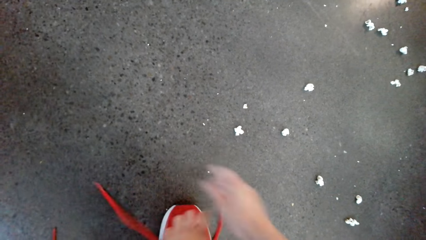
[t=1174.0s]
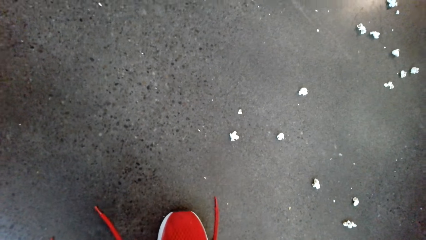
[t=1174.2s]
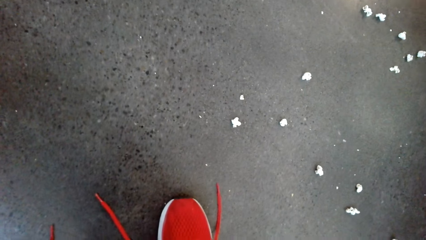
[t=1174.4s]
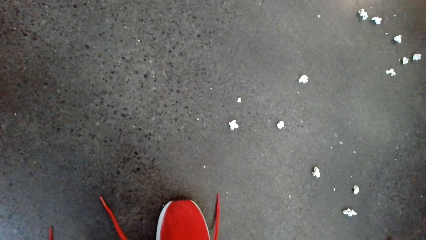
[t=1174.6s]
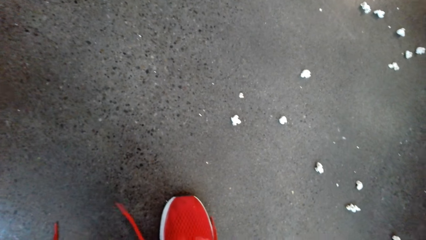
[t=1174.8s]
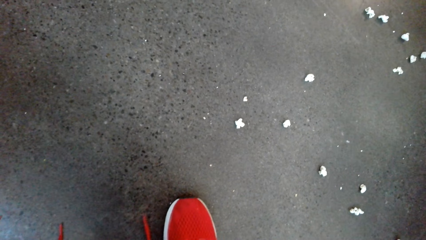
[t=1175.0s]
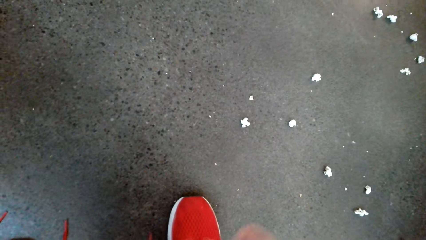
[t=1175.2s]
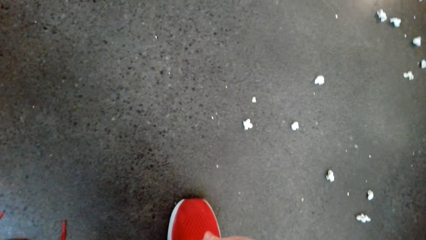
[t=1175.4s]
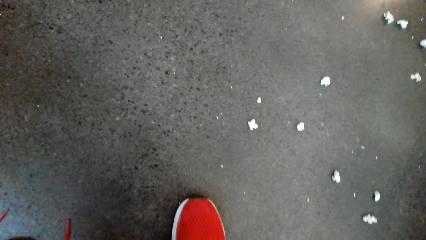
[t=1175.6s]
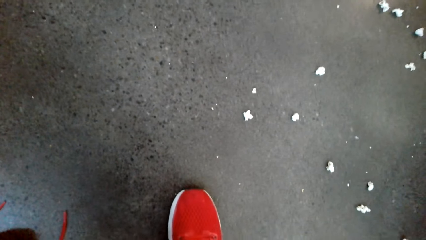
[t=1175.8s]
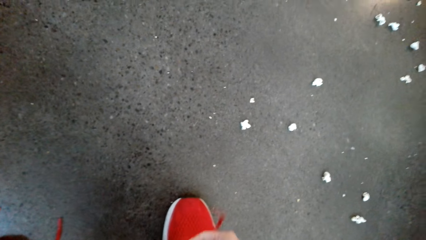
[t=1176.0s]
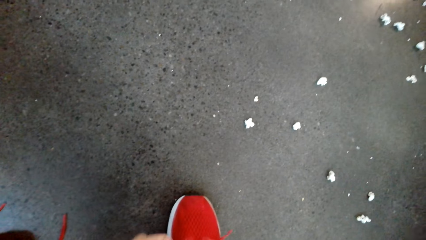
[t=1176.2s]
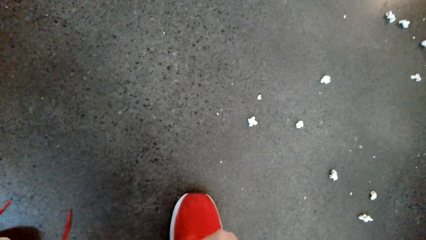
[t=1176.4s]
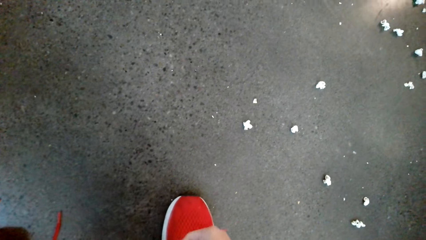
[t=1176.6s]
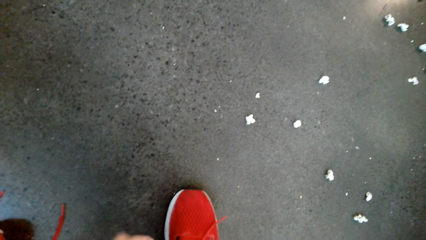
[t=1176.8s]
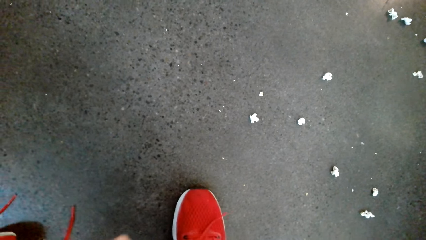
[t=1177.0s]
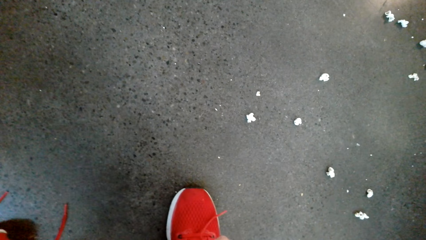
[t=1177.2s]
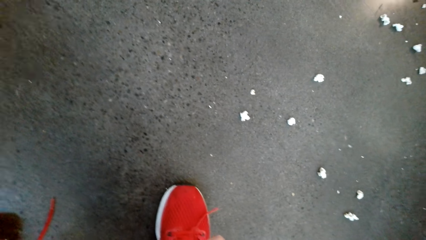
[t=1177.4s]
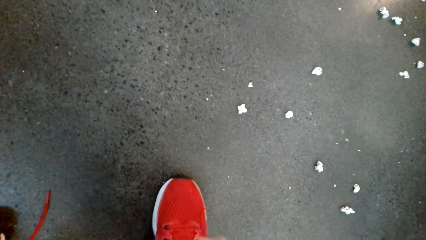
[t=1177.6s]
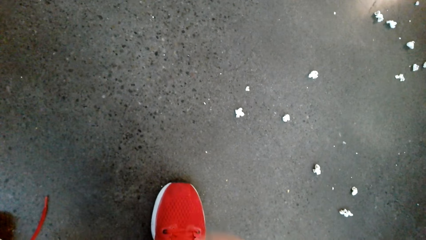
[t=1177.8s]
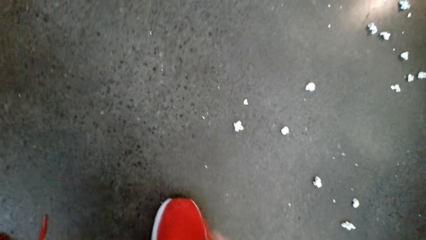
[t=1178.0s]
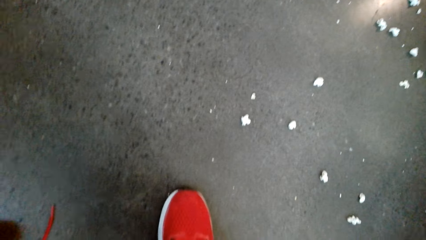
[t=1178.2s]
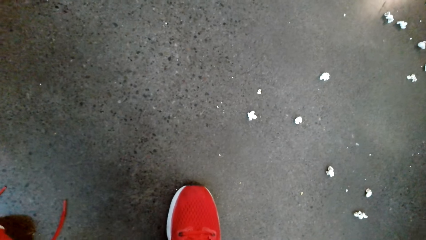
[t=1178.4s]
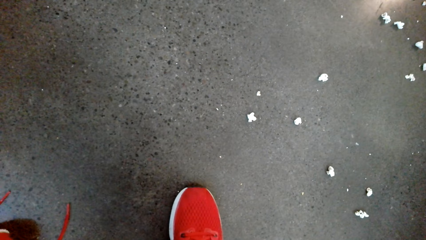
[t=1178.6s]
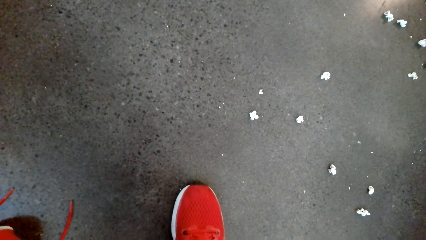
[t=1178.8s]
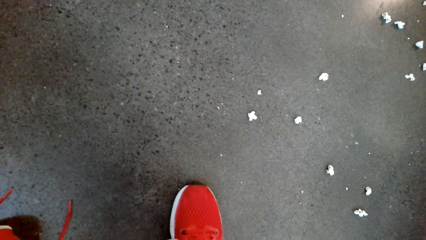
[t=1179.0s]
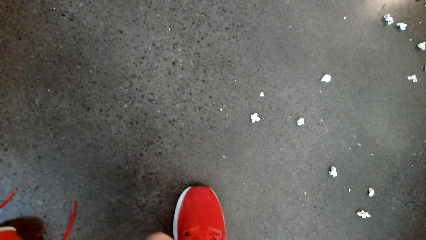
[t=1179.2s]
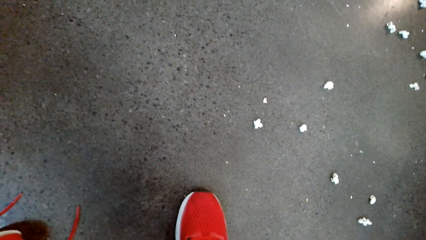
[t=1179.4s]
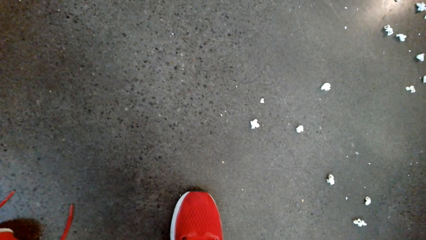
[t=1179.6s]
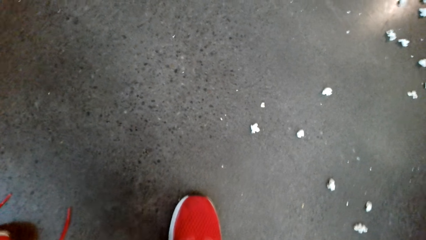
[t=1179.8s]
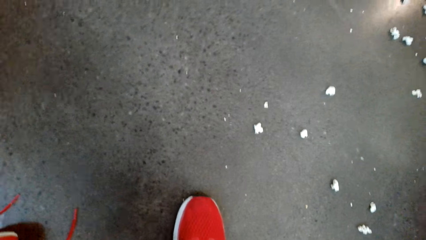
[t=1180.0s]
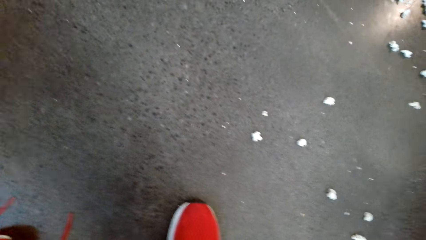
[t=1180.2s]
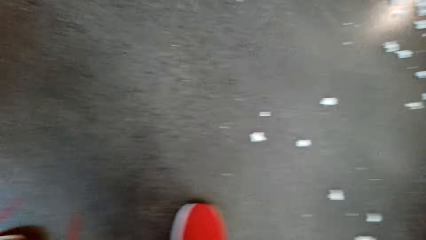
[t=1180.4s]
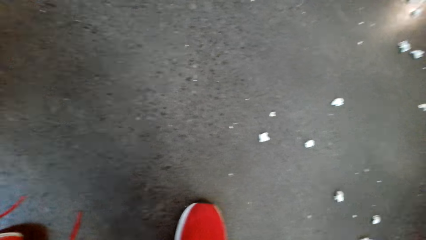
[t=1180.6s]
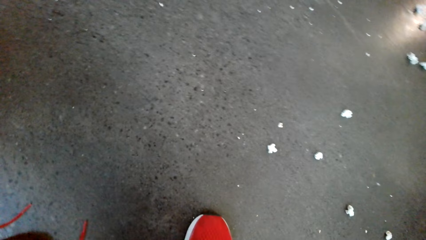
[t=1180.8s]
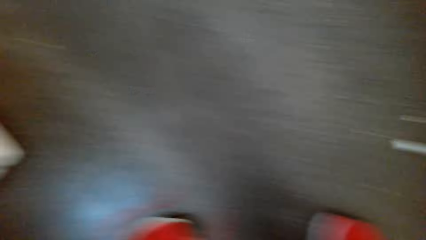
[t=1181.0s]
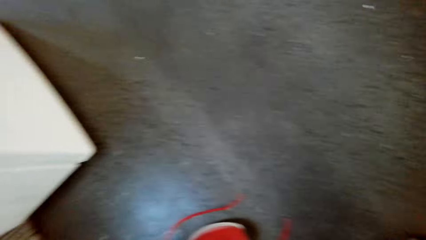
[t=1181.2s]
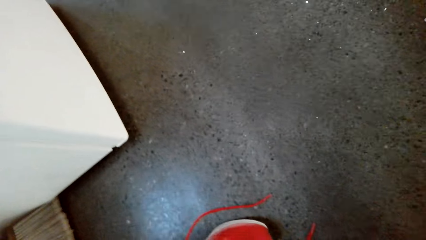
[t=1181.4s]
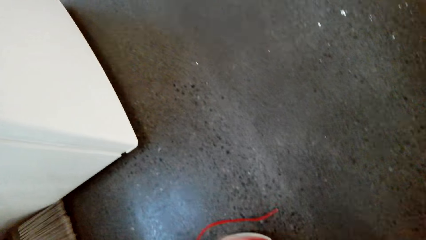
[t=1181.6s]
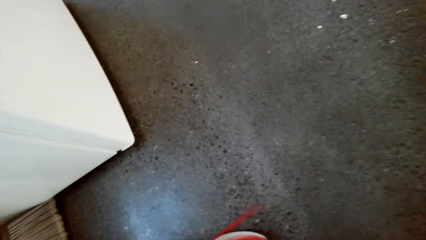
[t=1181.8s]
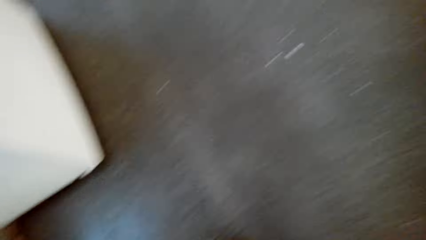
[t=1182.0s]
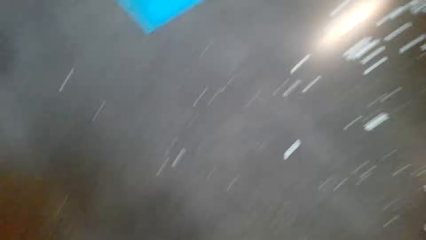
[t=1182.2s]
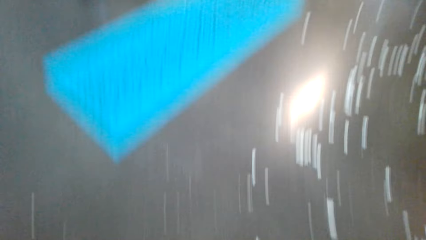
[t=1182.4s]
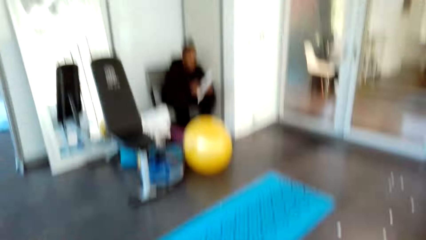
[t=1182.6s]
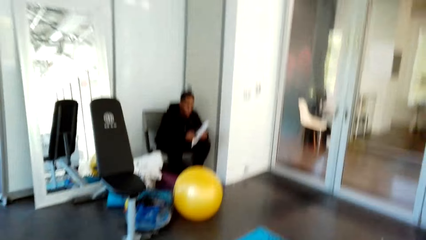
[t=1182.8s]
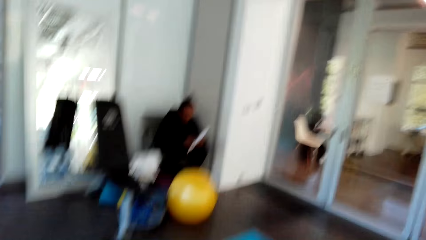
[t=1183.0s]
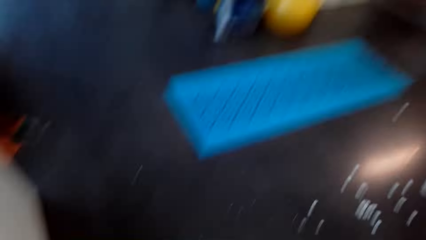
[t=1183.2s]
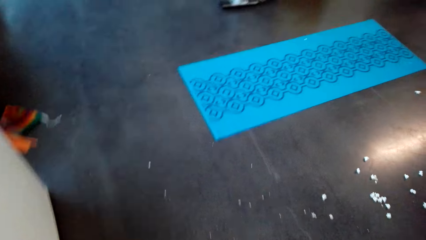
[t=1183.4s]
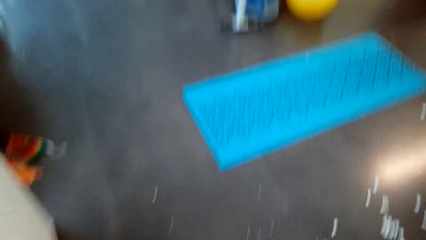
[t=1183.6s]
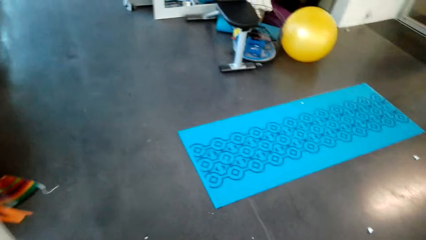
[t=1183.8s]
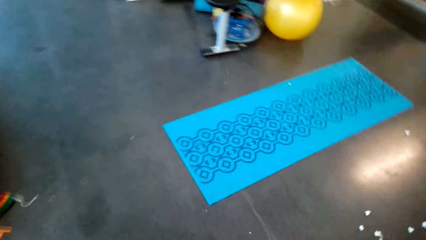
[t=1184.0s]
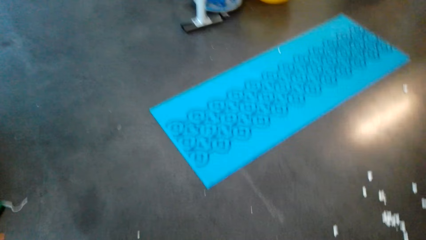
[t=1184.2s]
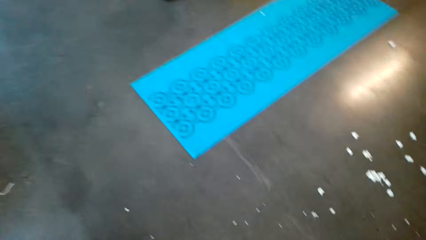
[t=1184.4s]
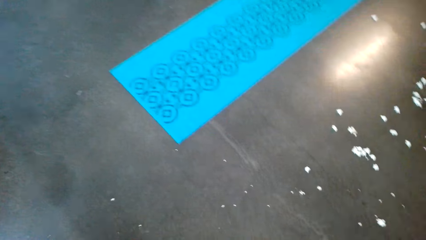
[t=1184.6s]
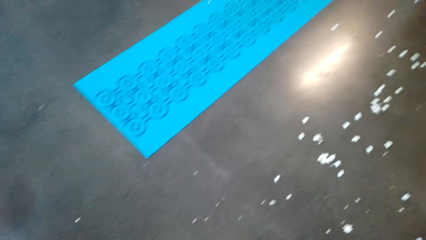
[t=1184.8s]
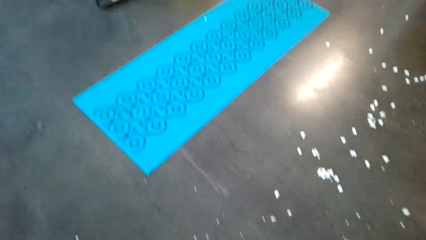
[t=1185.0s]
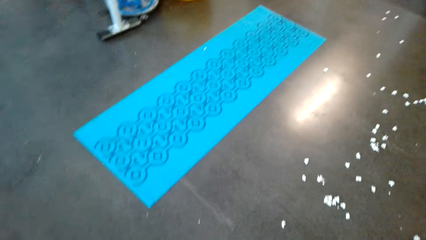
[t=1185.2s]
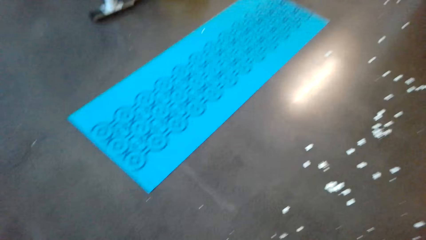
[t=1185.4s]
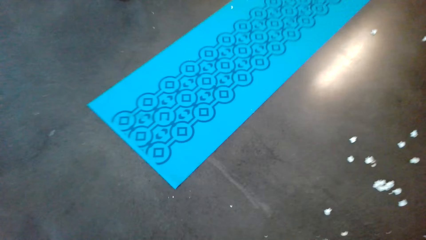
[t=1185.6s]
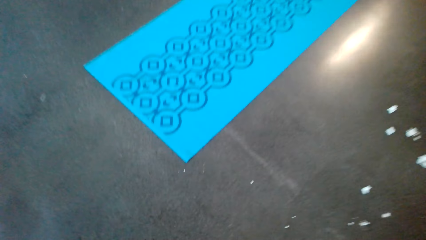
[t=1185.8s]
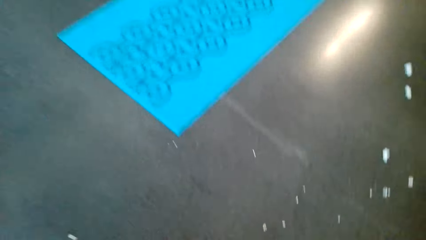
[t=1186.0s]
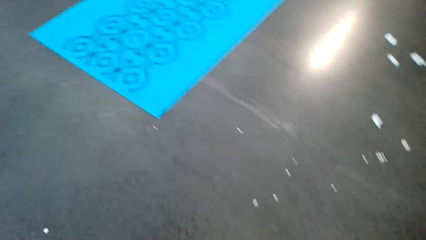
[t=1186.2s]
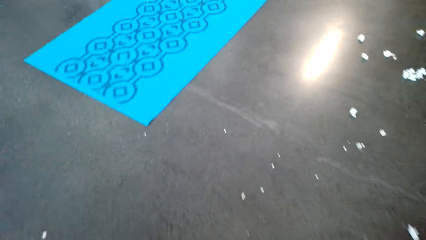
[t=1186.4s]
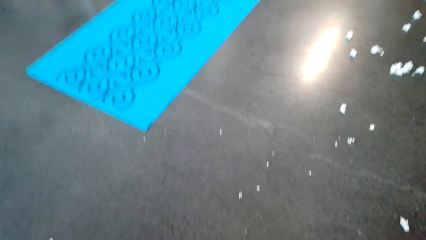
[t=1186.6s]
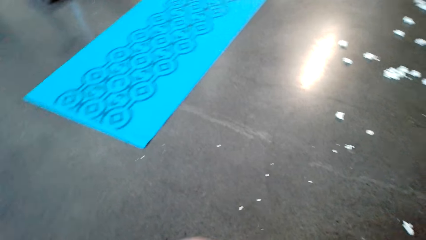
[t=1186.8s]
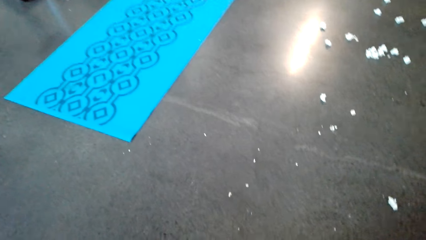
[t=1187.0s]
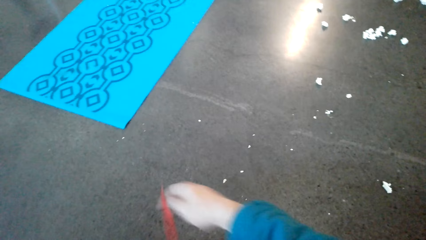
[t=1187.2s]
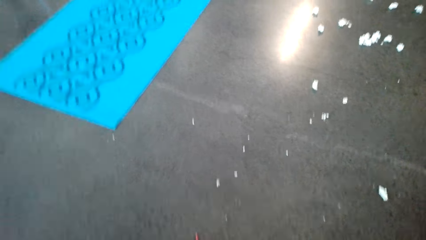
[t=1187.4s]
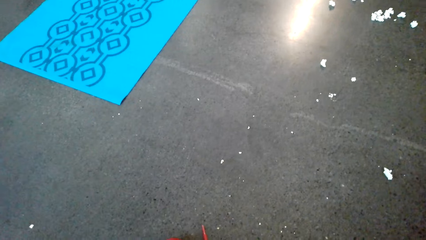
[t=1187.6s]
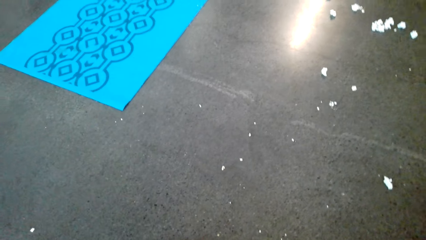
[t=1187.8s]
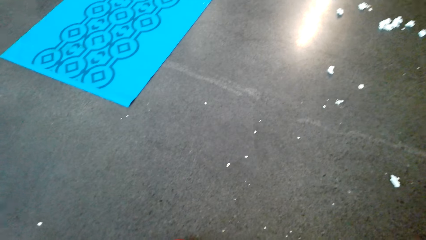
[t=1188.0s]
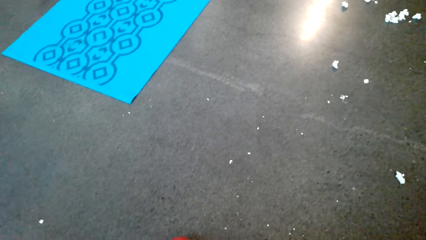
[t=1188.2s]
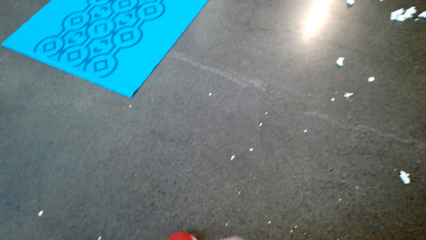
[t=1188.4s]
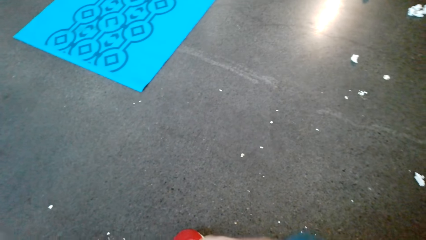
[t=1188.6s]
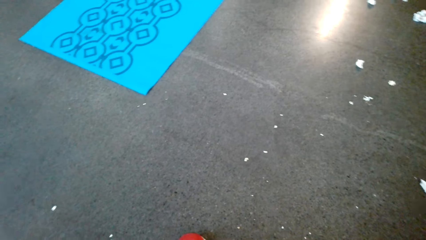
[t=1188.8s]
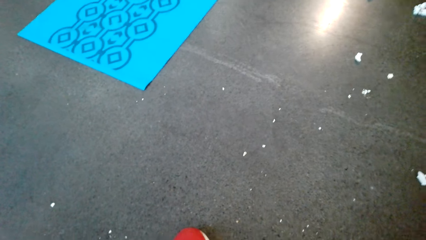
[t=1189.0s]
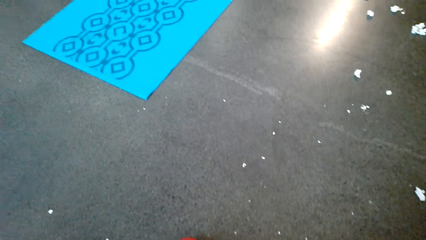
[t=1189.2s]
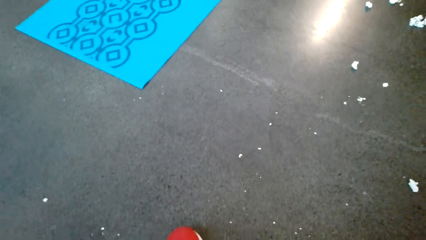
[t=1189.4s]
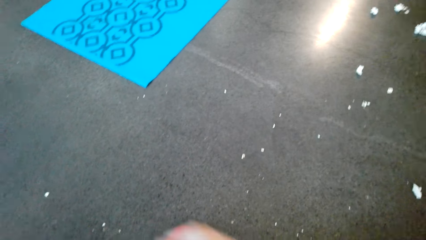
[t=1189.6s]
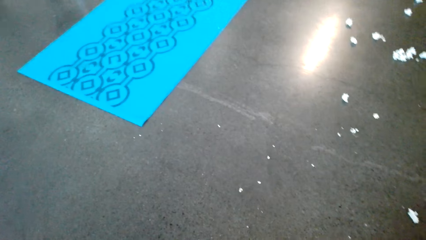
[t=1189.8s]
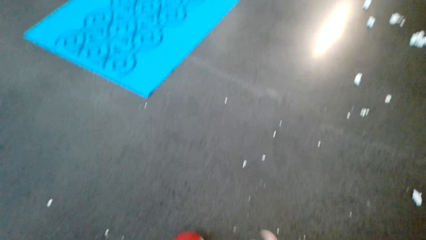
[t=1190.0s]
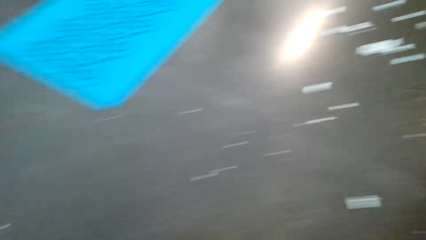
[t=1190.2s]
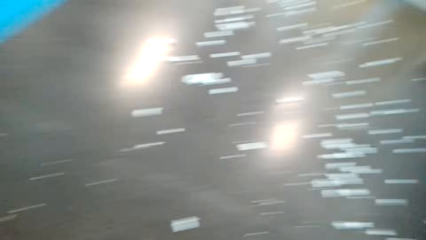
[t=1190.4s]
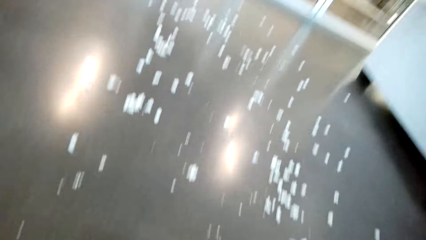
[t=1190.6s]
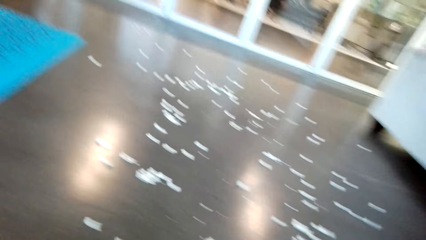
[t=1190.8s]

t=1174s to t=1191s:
The camera wearer ties the shoe laces.
